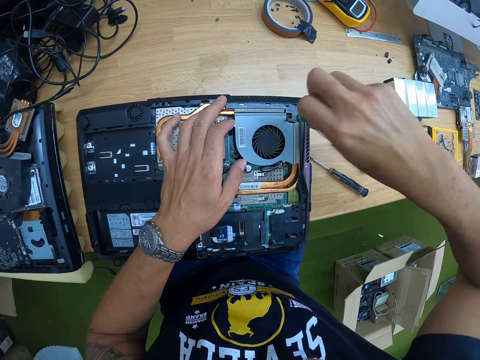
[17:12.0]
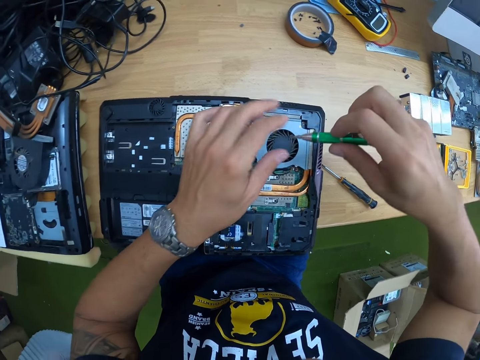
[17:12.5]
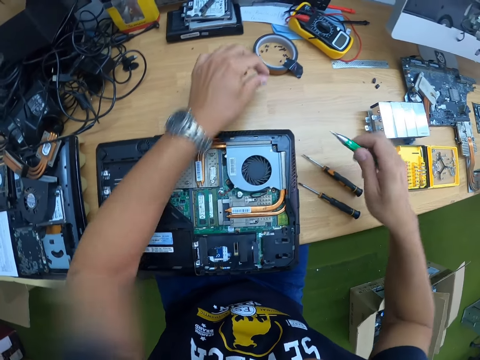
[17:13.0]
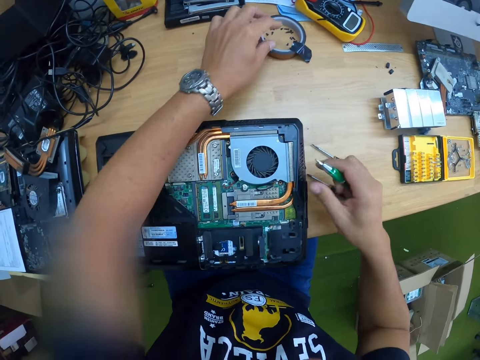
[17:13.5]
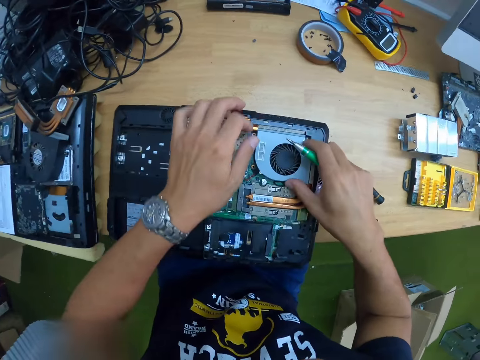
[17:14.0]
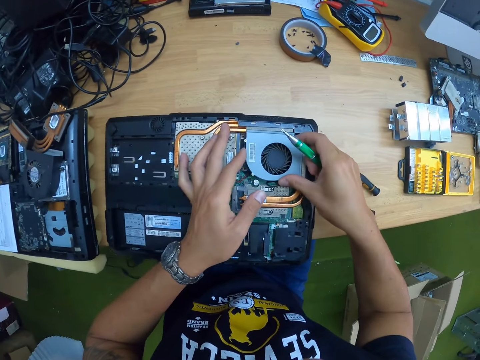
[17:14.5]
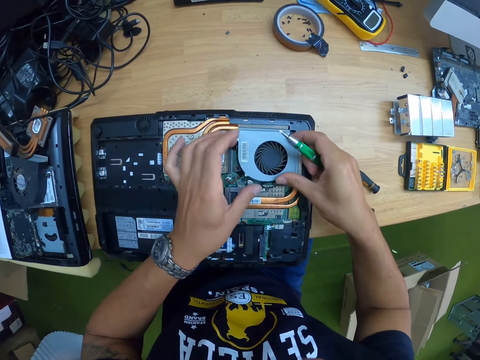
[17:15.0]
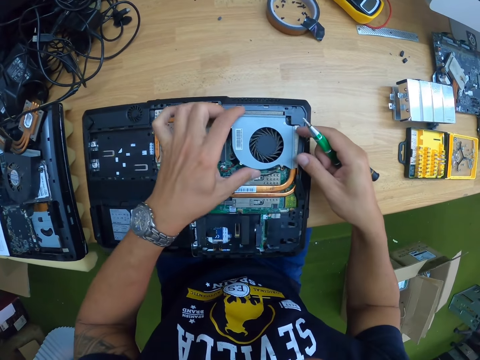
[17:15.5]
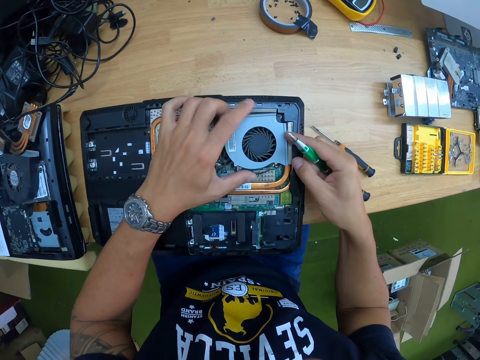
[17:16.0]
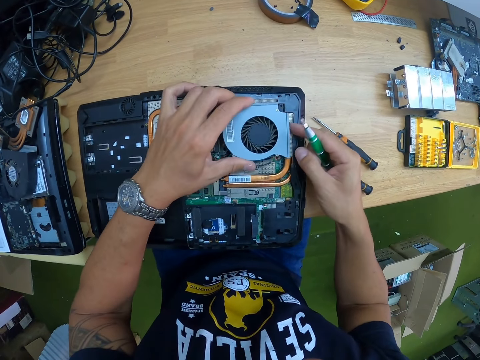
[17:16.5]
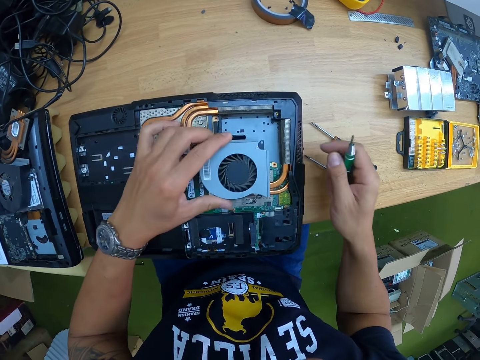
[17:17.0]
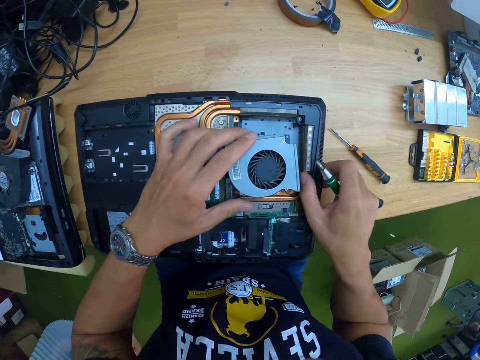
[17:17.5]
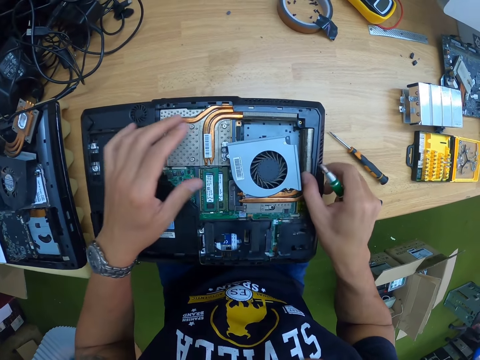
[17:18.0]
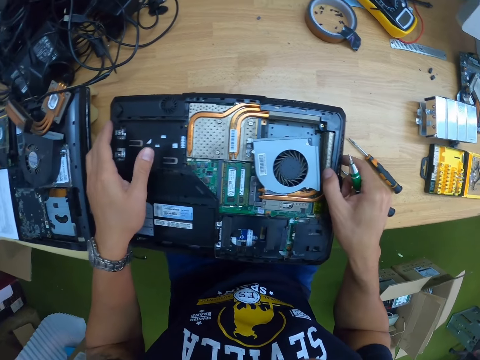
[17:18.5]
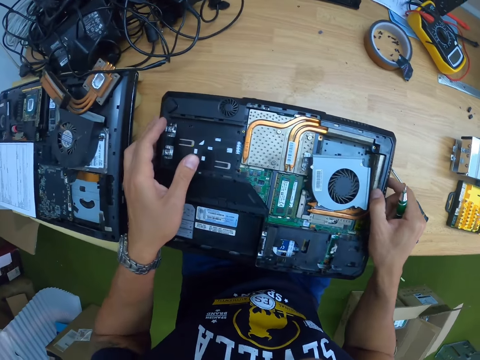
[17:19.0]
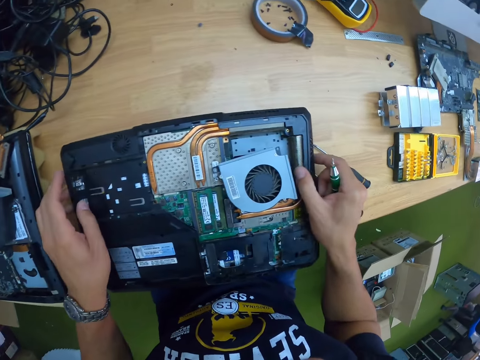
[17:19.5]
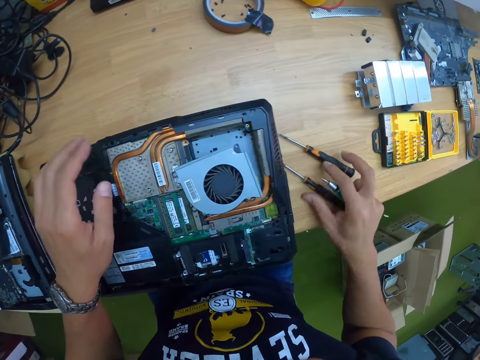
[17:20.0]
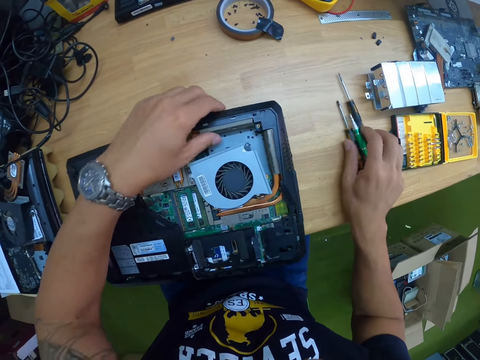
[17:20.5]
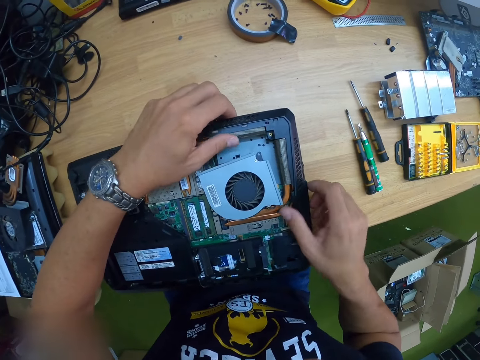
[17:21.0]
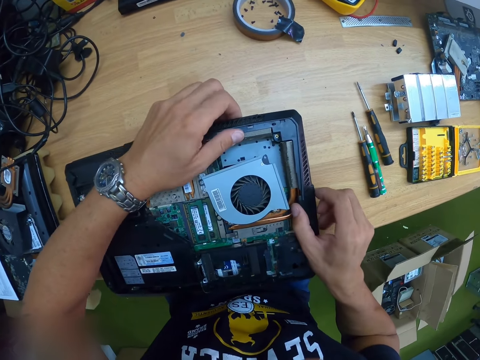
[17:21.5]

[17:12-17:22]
The camera wearer picks the screw from the tip of the screwdriver in his right hand with his left hand. He places the screw in his left hand in the masking tape ring on the table. He removes part of the laptop. He holds the fan of the laptop computer with his left hand. He drops the part of the laptop. He moves the laptop on the table. He places the green screwdriver in his right hand on the table. He checks the laptop. He pulls the bottom casing of the laptop computer with both hands.

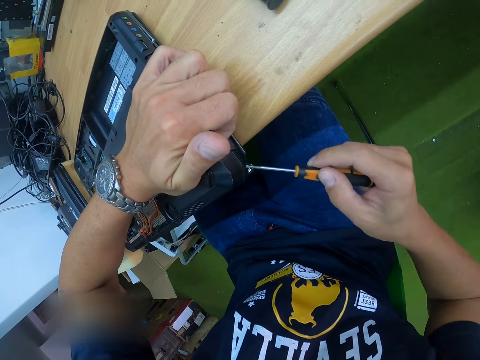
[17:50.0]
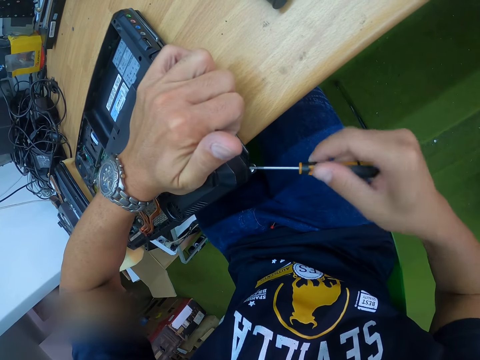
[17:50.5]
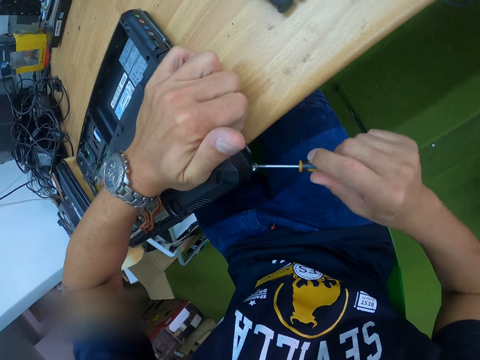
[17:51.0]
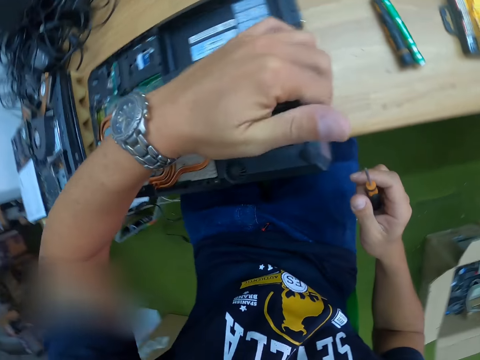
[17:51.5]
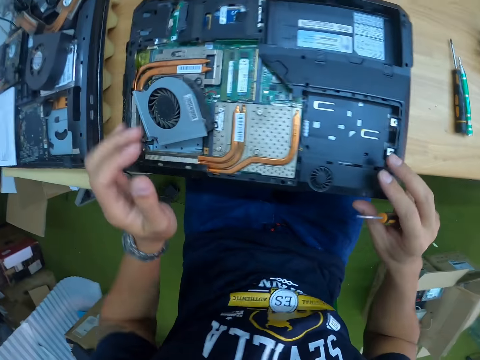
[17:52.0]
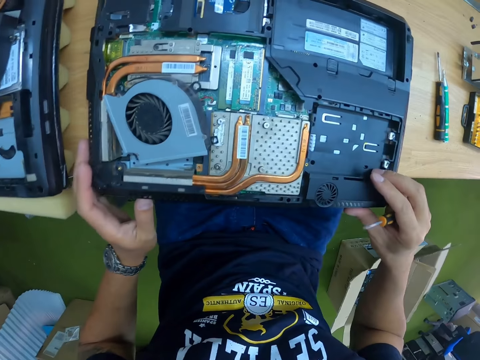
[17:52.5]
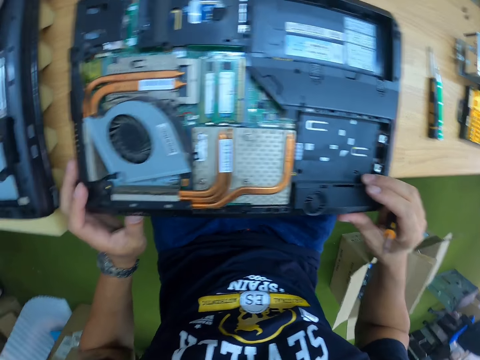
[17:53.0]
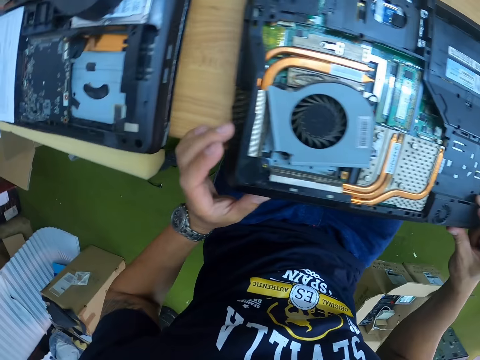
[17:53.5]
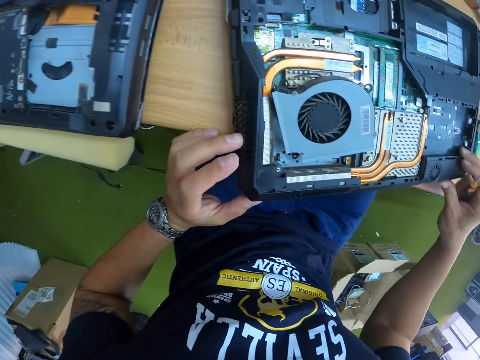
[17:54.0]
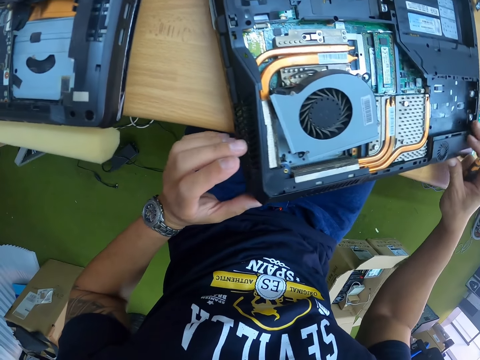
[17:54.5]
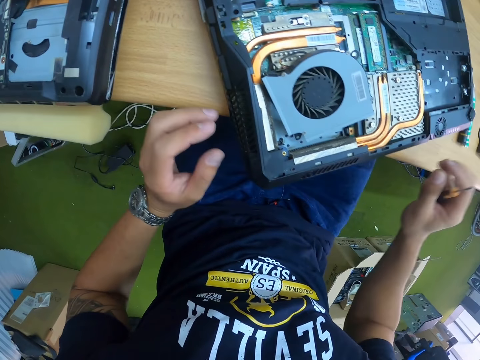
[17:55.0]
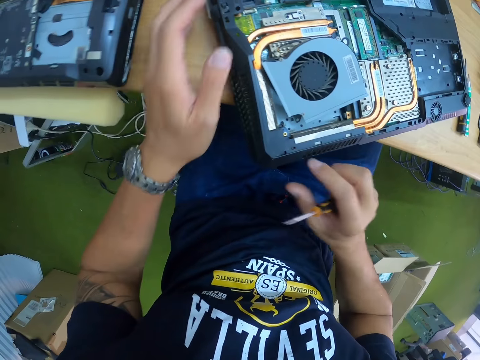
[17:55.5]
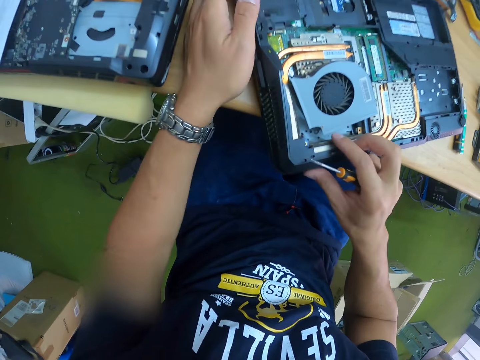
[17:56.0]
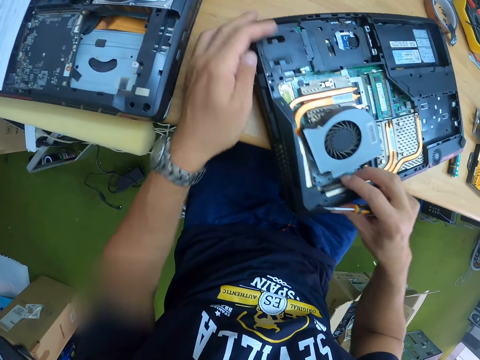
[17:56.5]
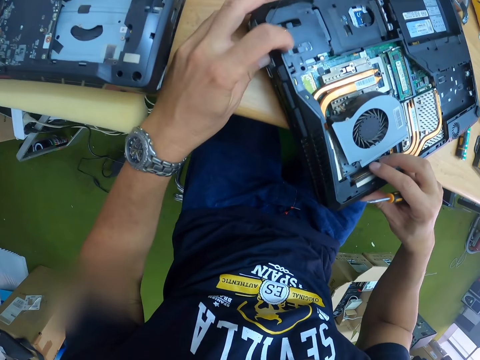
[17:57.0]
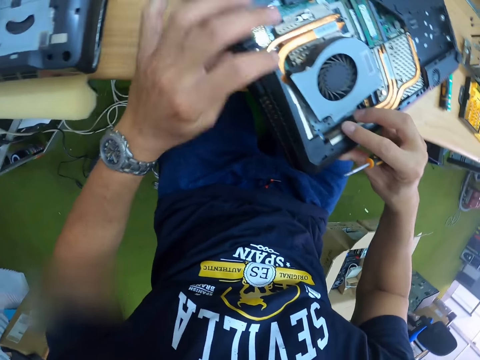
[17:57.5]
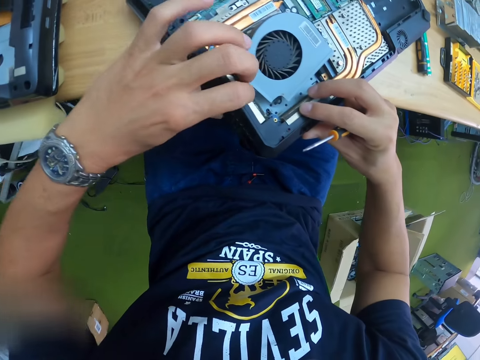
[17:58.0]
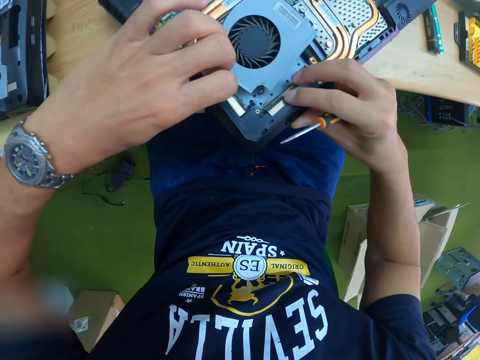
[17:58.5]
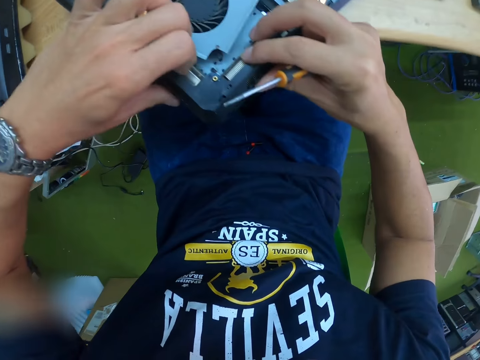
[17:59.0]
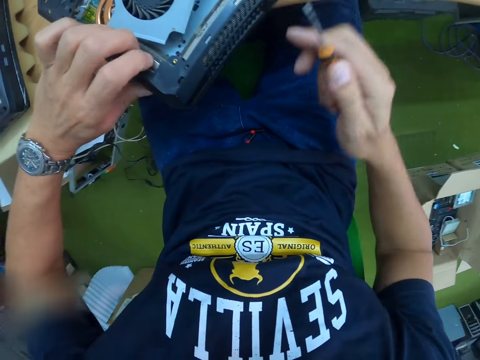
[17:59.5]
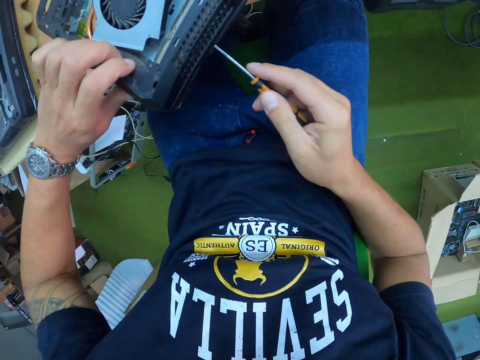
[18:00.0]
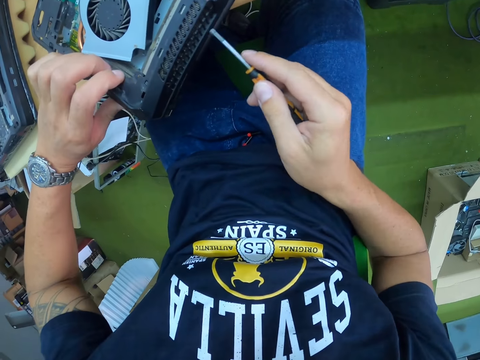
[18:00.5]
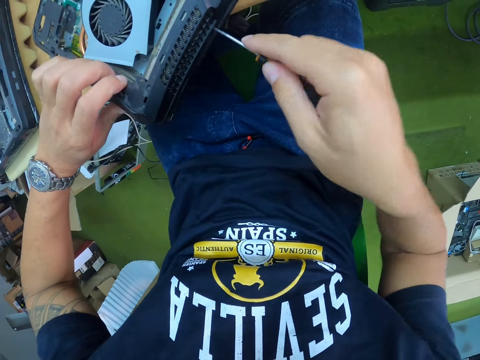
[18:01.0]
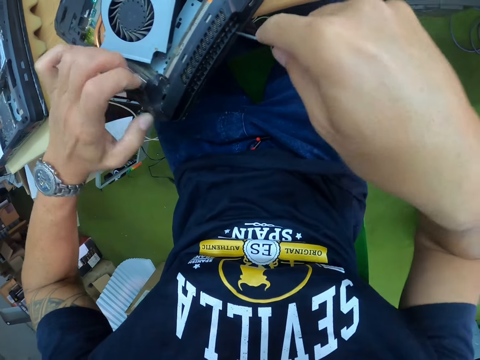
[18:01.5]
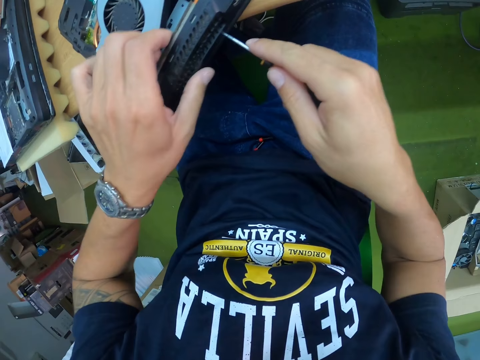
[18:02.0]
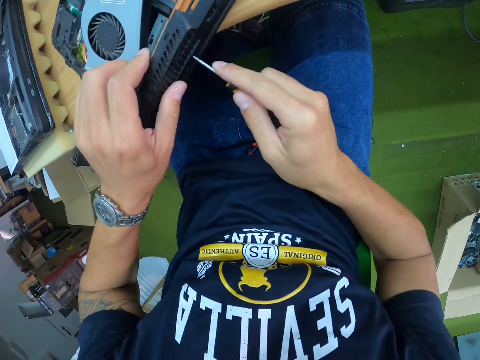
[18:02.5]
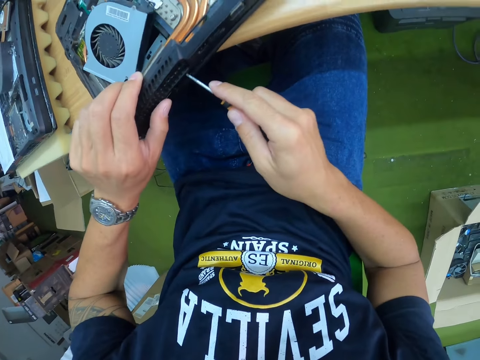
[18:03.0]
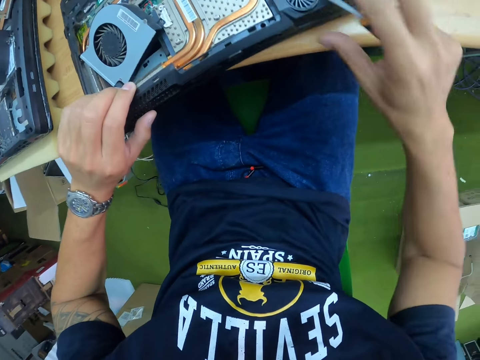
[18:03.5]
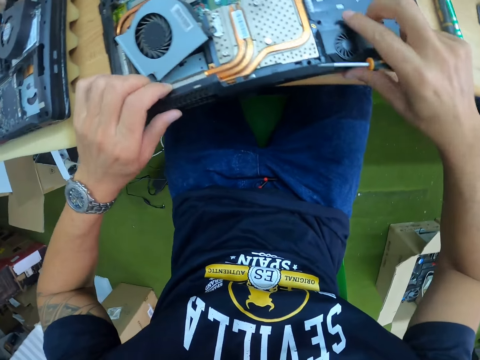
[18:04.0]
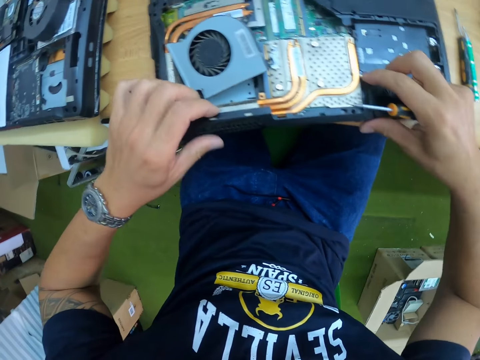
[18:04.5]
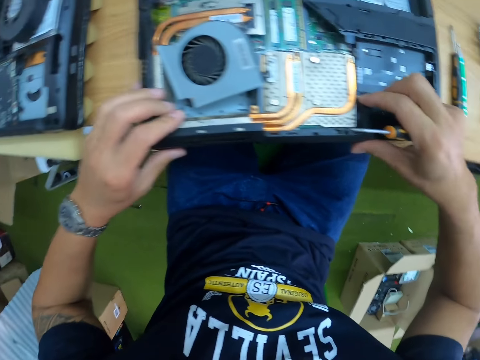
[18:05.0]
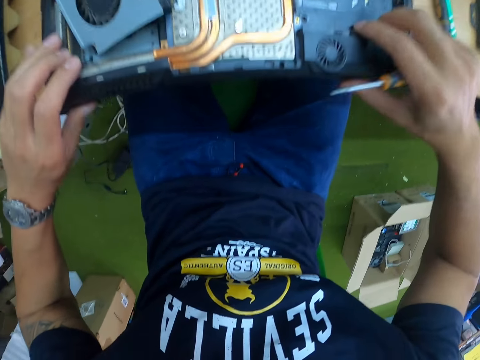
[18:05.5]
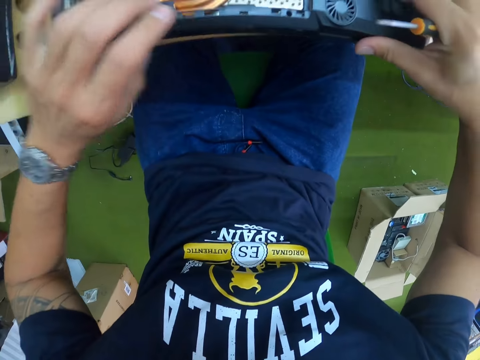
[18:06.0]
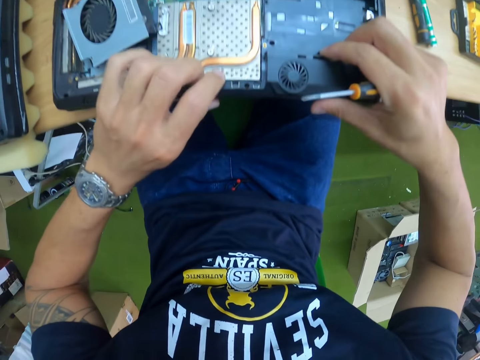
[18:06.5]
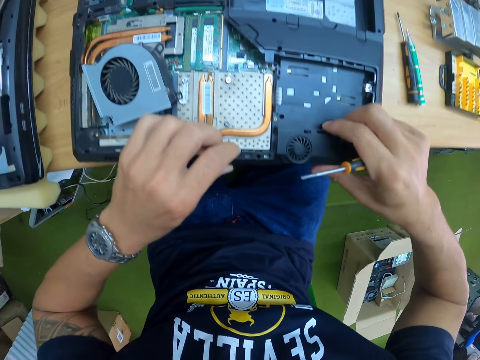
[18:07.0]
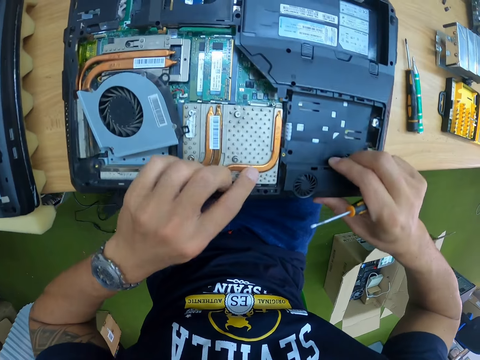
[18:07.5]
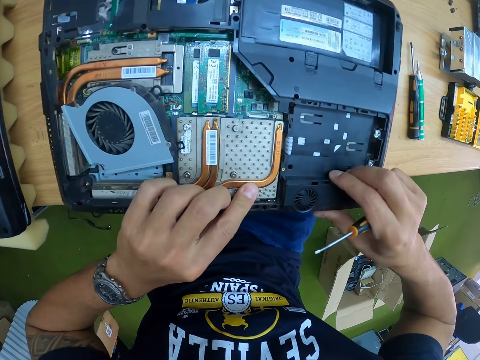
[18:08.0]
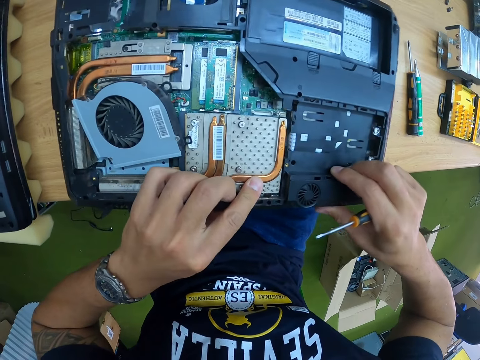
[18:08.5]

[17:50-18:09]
The camera wearer checks a laptop. He moves the laptop on the table. He lifts part of the laptop. He uses a screwdriver on the laptop. He pulls the bottom casing of the laptop computer with his left hand and the black screwdriver in his right hand. He fiddles with the panel of the laptop with both hands.
